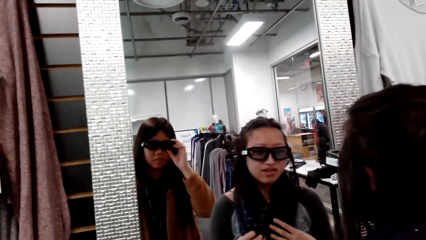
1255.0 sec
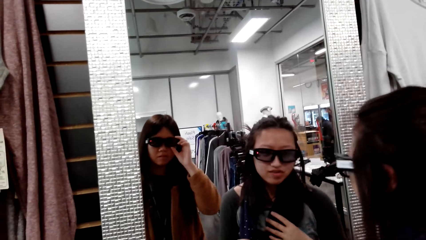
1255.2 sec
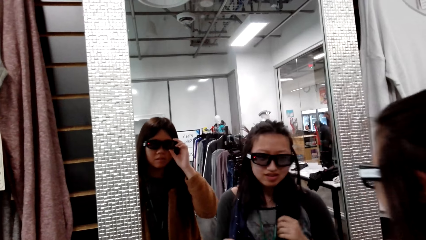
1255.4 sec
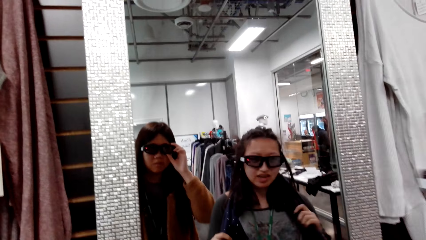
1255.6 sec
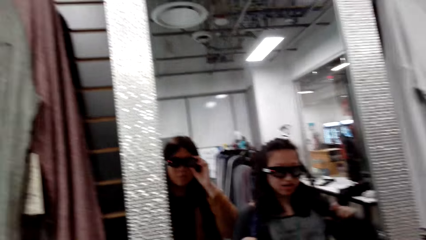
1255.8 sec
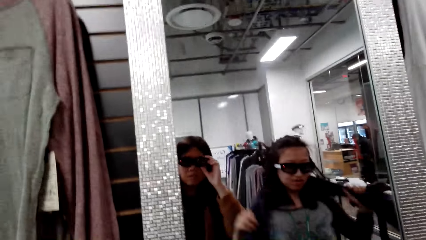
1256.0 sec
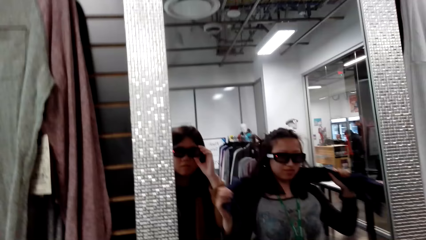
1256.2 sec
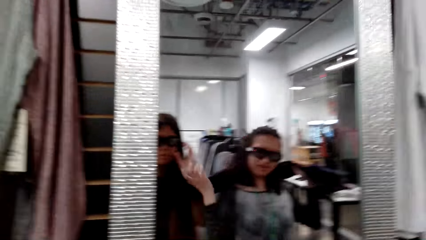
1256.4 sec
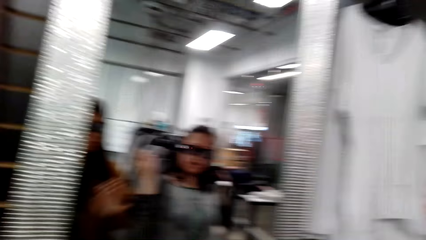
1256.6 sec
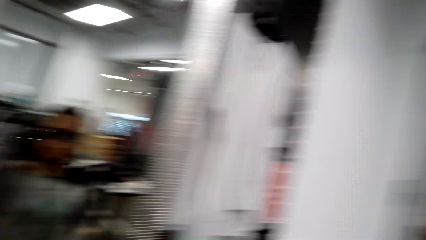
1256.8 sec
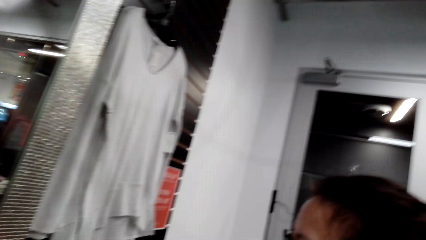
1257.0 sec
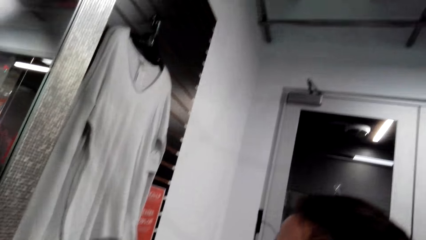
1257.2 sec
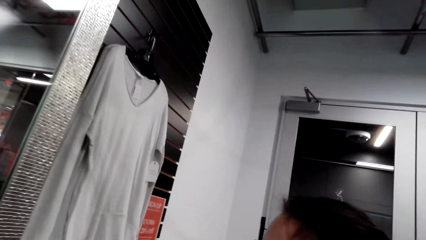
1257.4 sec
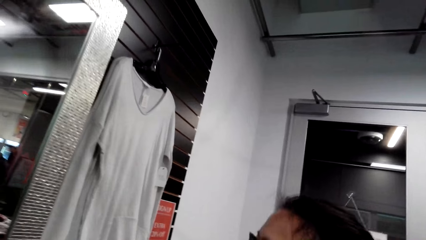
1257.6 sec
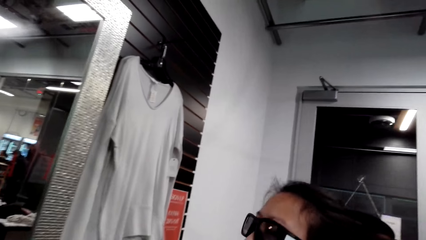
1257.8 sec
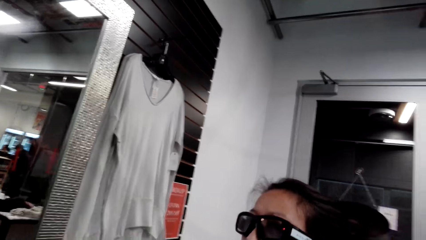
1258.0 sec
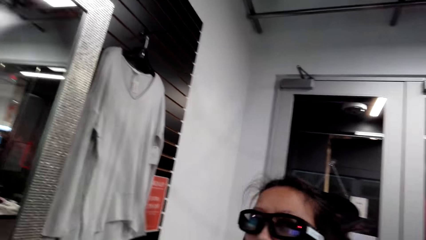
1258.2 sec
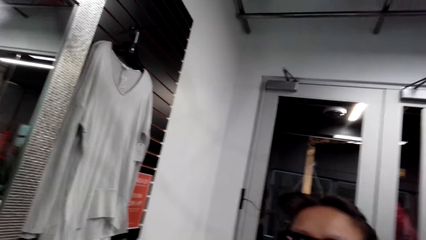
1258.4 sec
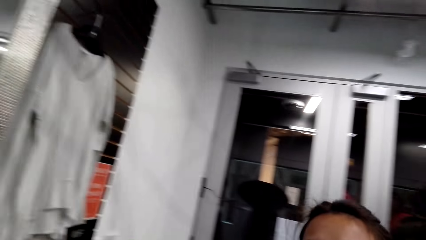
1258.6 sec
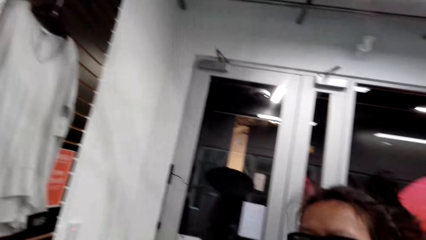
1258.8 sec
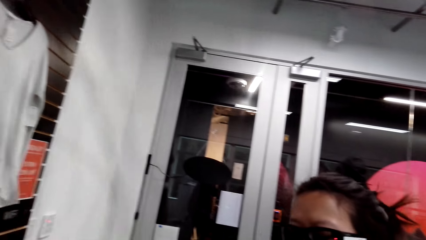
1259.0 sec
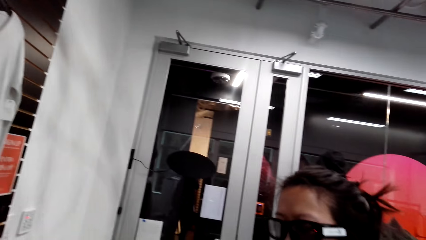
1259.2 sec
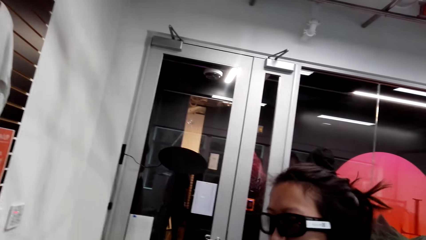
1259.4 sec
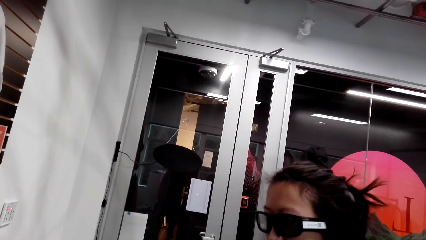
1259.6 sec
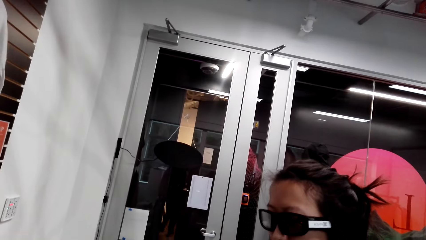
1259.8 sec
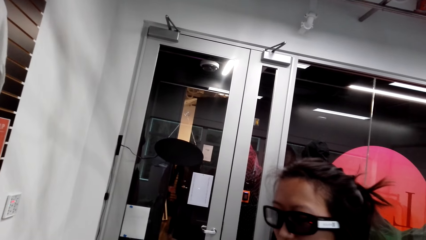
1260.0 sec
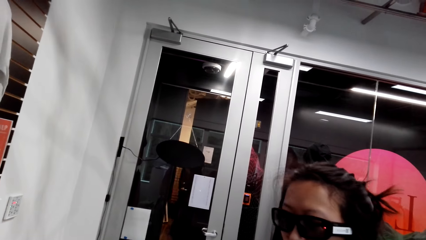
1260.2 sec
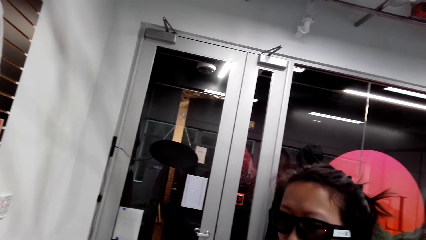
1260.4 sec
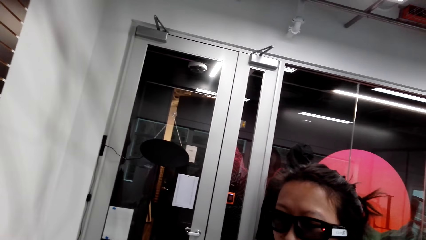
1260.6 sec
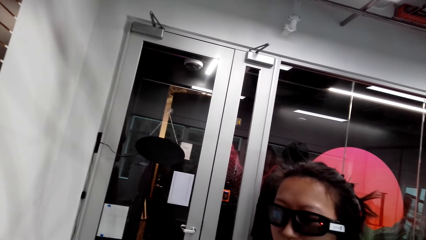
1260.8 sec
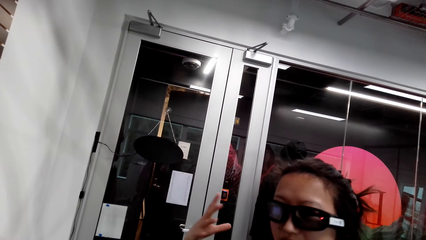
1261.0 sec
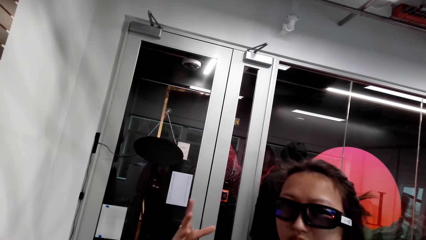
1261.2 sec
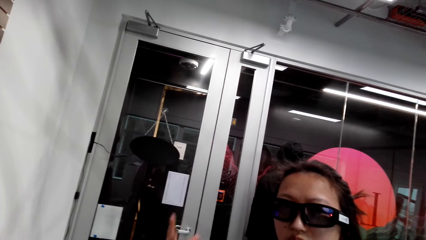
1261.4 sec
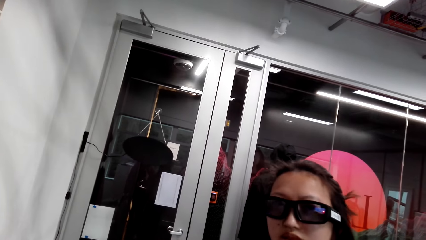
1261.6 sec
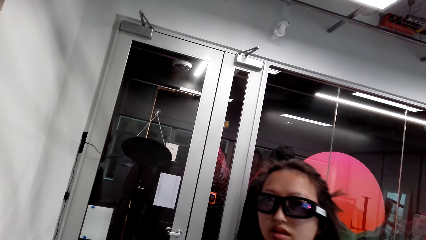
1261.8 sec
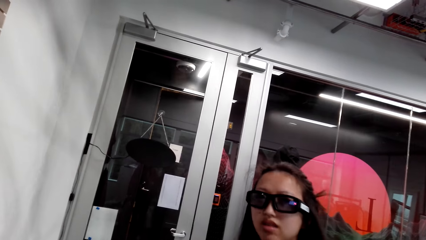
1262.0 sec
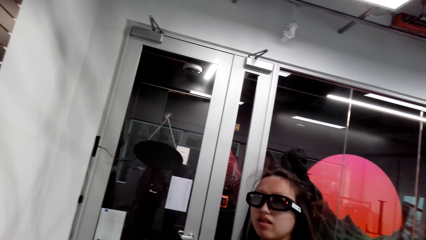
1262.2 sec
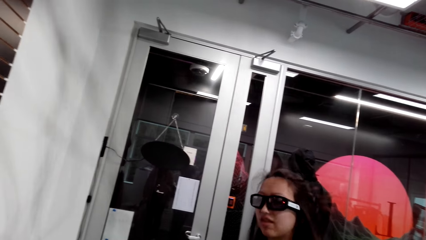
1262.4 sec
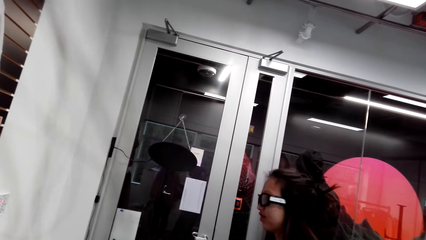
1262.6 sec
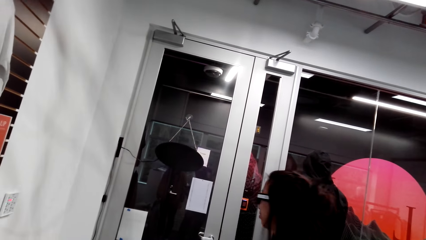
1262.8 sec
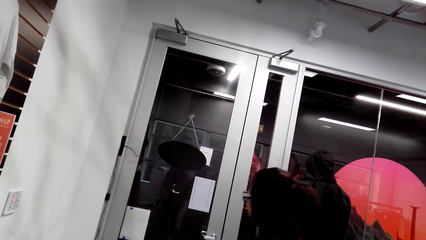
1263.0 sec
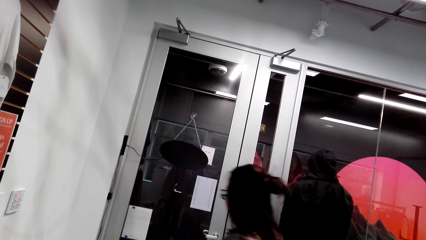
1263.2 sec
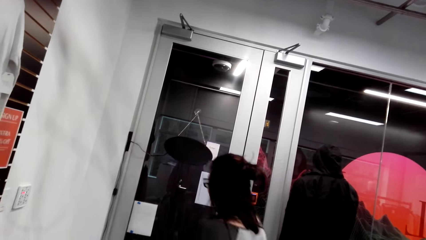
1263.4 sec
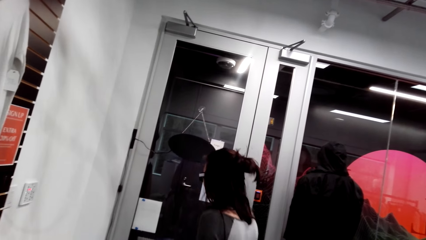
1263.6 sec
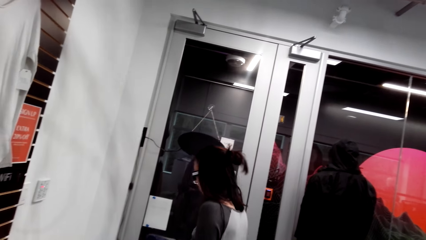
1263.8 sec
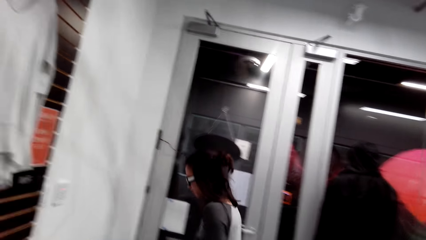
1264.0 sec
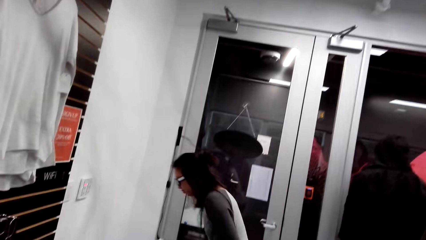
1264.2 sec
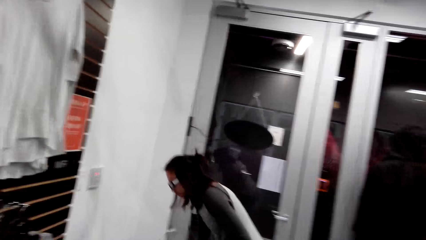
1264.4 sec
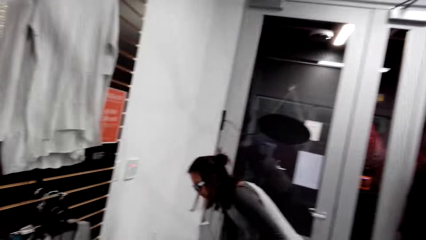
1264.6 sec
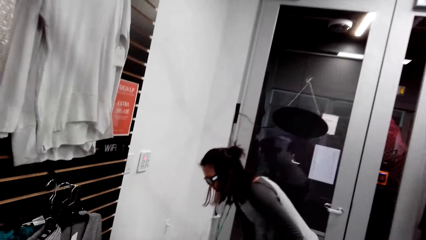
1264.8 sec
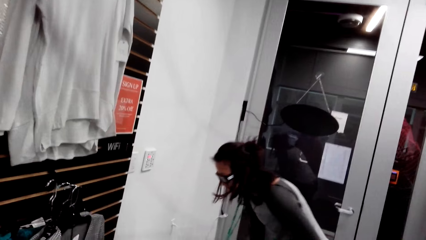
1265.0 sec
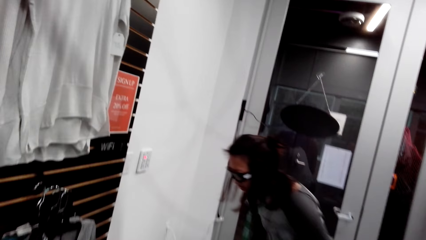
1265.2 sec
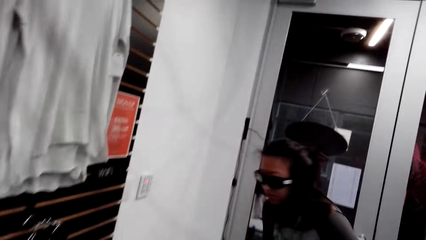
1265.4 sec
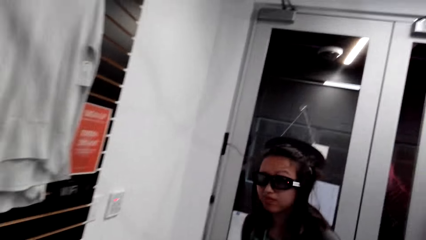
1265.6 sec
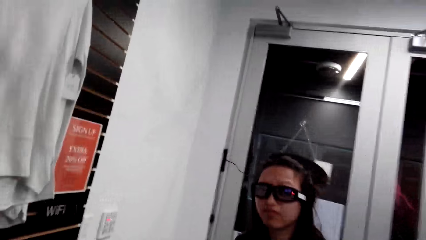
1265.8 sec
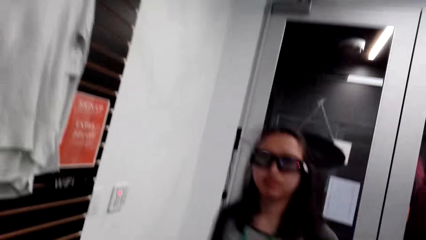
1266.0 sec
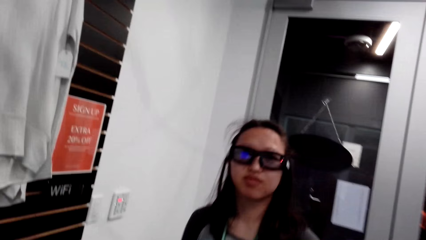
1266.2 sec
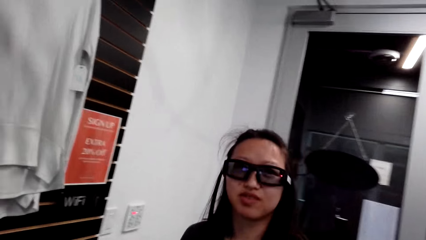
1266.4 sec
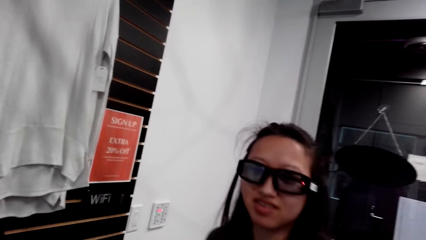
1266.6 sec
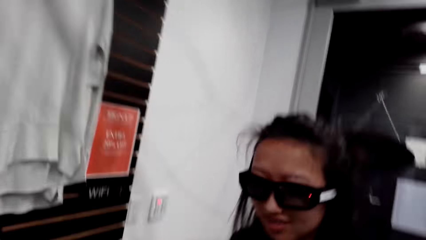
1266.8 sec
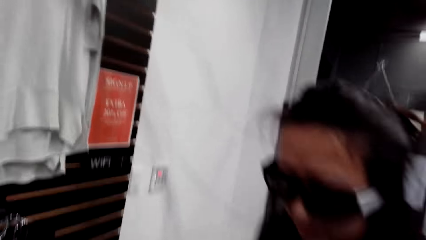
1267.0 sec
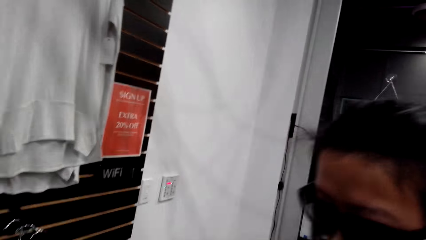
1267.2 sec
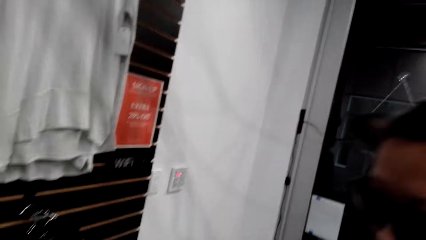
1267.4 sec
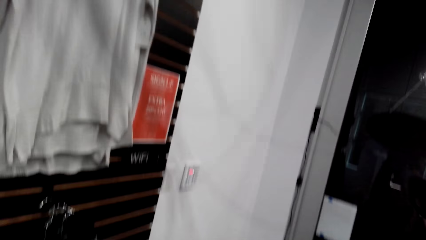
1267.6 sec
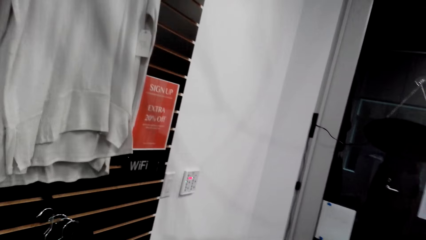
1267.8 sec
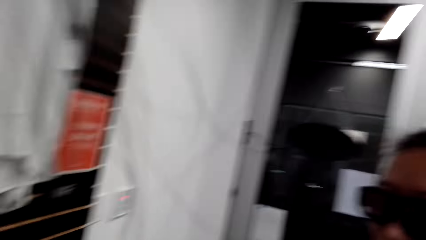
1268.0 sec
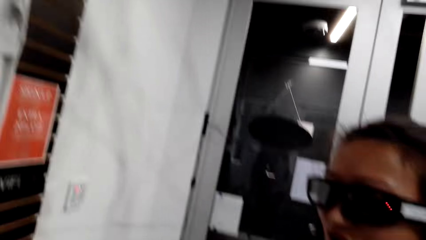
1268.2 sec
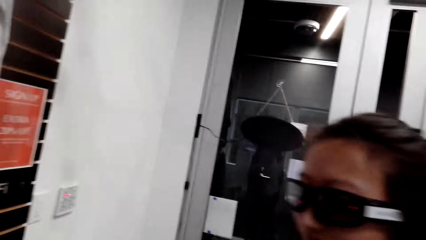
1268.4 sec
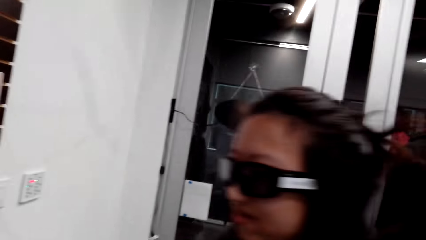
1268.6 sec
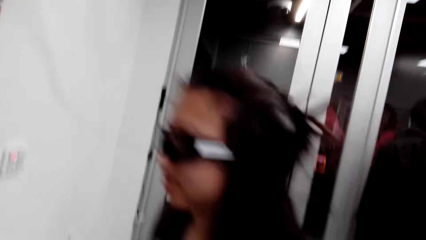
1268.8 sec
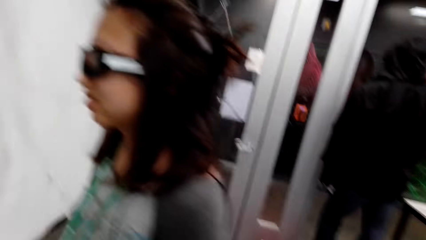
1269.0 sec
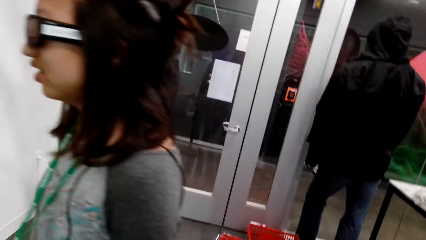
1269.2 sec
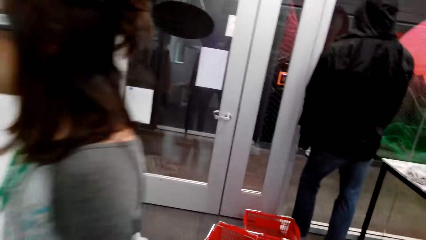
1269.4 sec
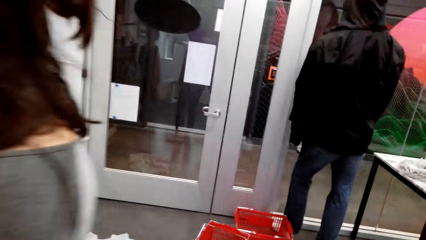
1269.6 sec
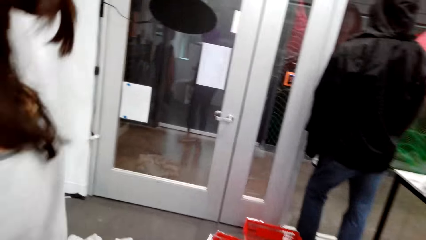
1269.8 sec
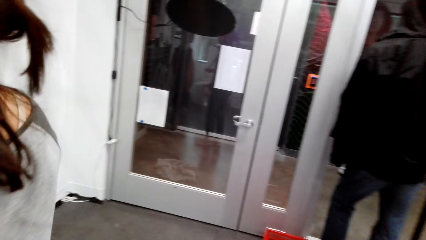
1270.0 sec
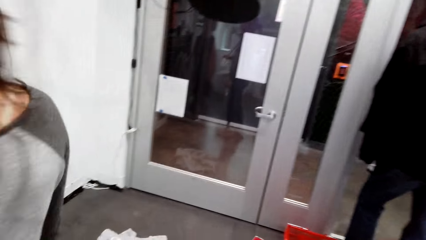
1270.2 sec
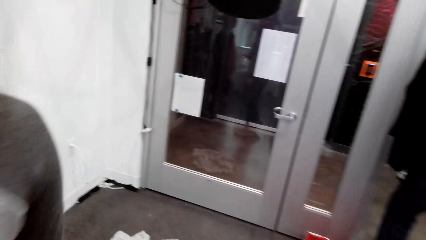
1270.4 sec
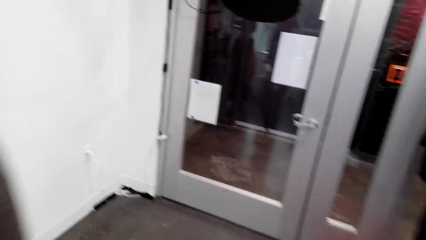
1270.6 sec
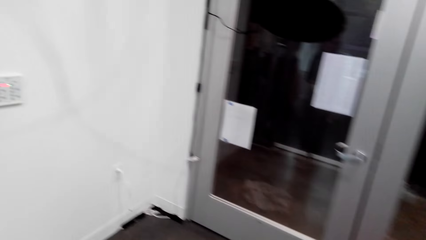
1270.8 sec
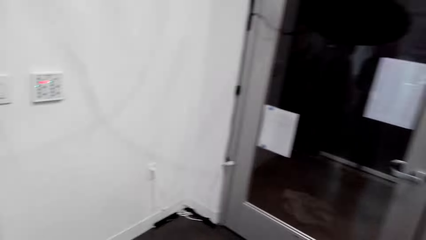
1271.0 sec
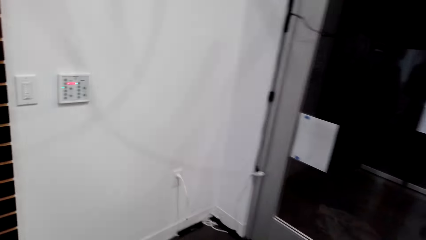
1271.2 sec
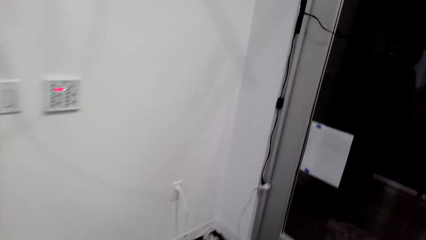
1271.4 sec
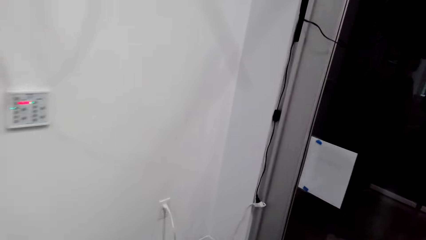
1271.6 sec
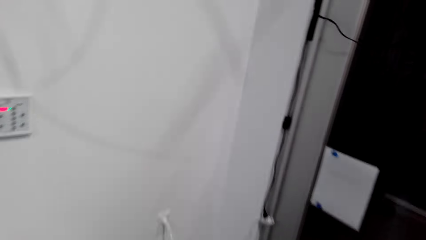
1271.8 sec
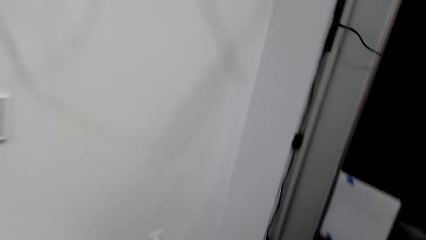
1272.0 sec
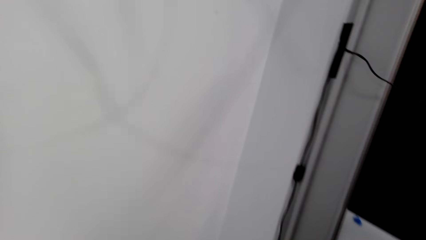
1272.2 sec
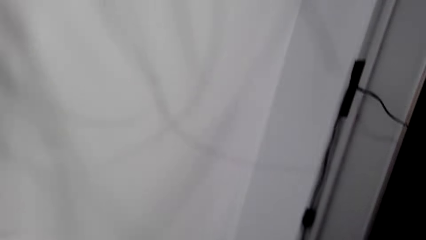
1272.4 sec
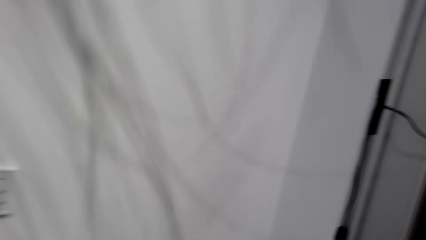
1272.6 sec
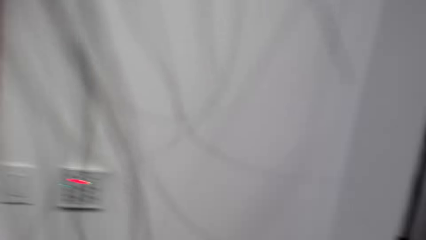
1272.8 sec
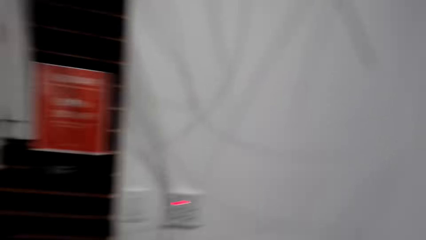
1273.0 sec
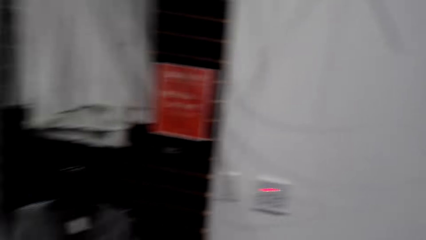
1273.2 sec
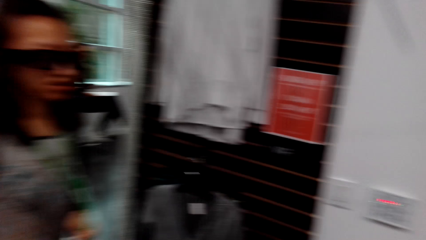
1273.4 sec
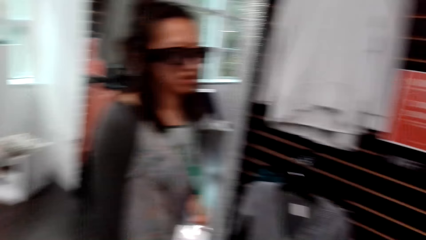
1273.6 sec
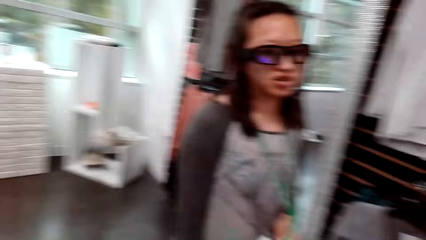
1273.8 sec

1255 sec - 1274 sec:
The camera wearer talks to a man. The man talks to the camera wearer. The man walks in the clothing store. The camera wearer talks to the man. The man talks to the camera wearer. The camera wearer looks around. They talk to the man.
